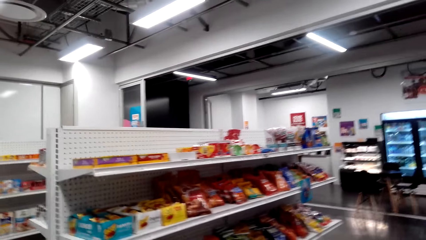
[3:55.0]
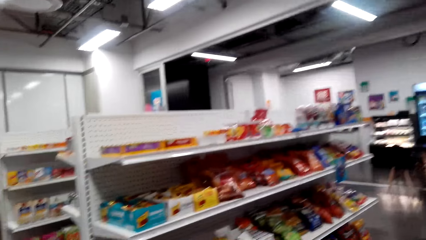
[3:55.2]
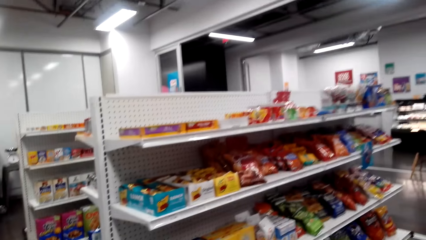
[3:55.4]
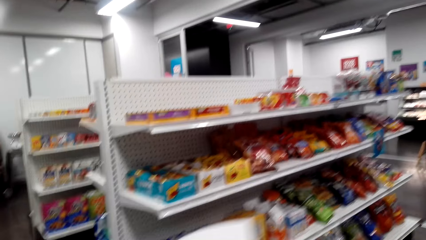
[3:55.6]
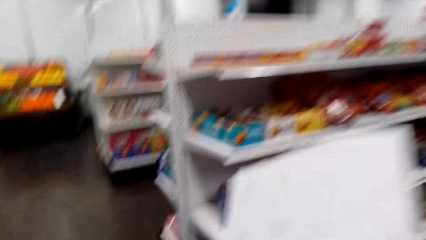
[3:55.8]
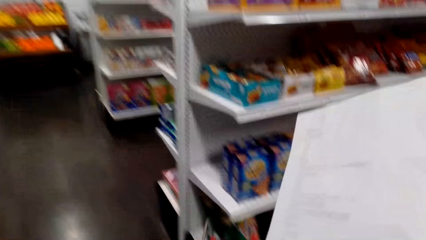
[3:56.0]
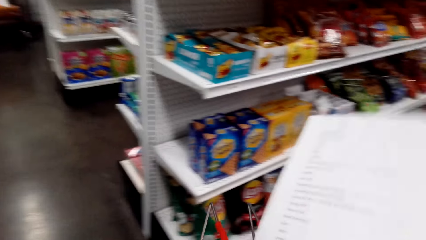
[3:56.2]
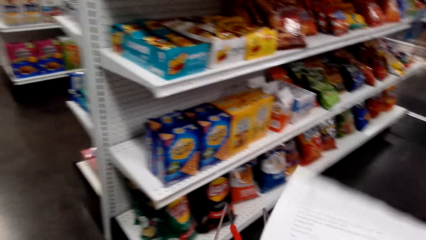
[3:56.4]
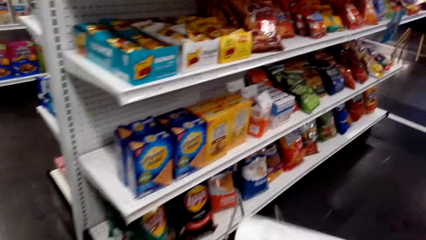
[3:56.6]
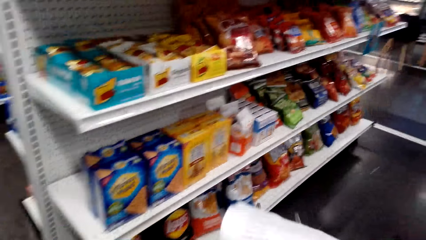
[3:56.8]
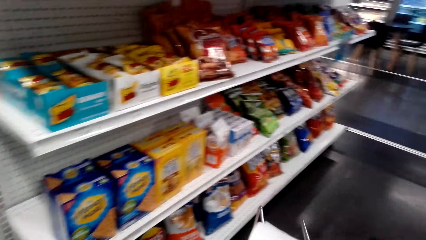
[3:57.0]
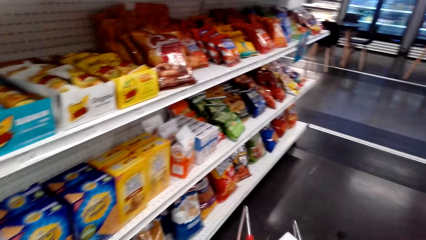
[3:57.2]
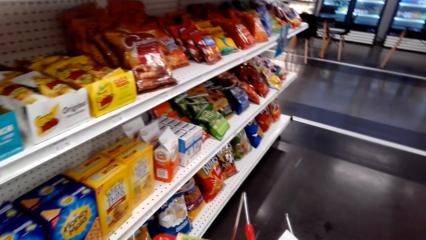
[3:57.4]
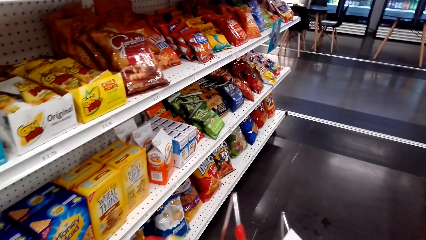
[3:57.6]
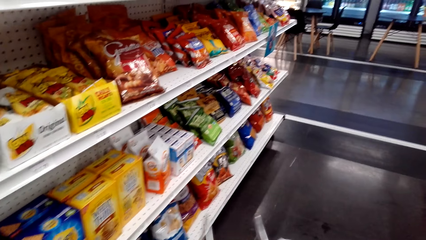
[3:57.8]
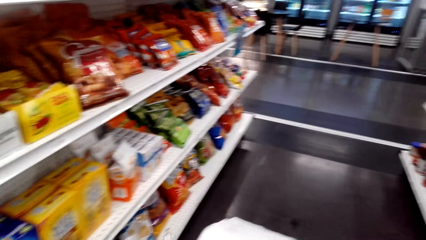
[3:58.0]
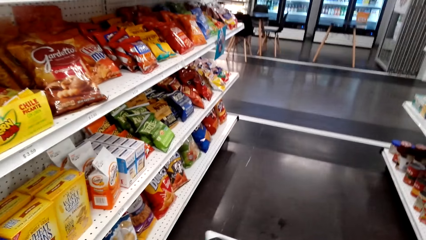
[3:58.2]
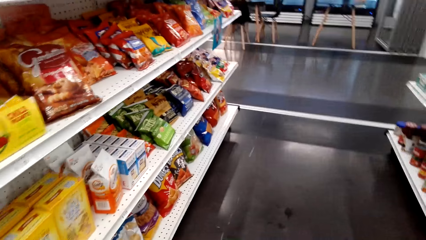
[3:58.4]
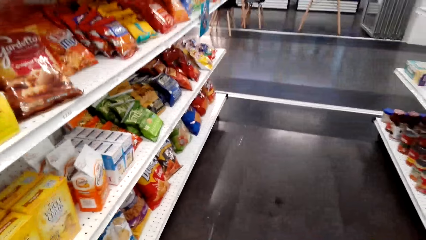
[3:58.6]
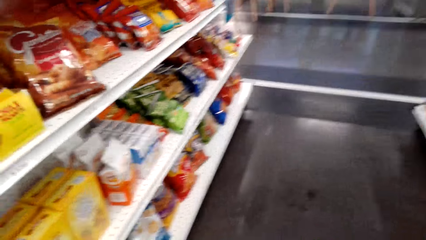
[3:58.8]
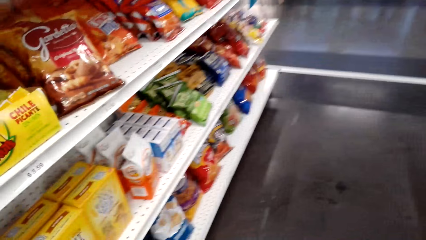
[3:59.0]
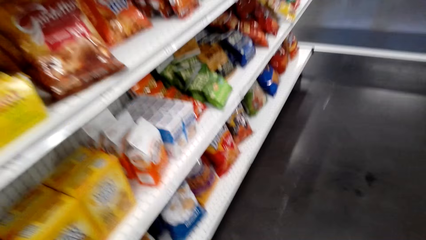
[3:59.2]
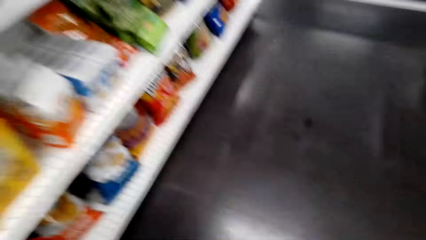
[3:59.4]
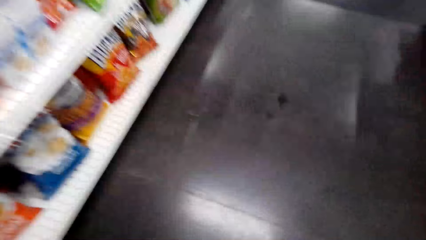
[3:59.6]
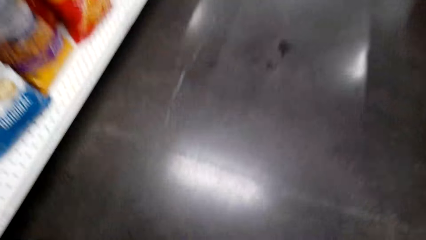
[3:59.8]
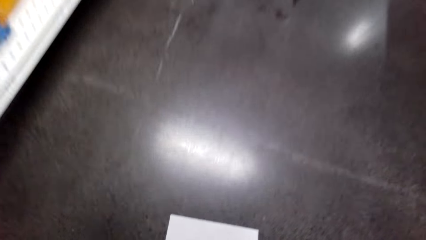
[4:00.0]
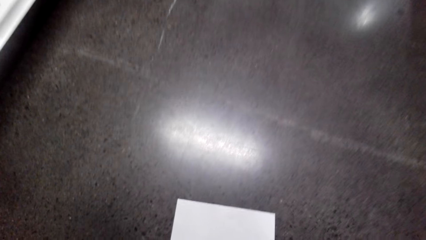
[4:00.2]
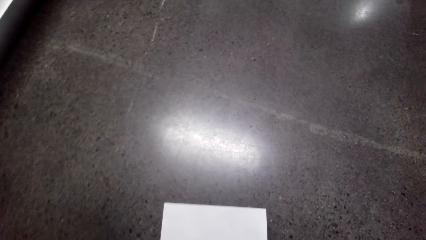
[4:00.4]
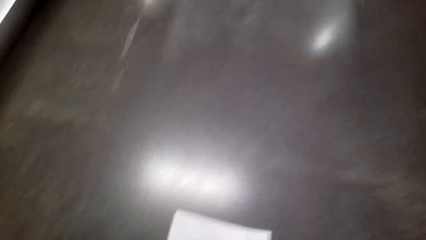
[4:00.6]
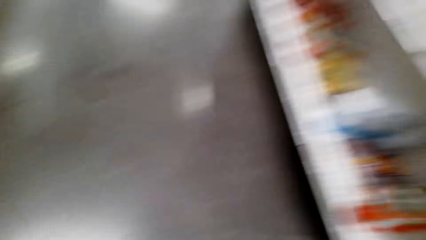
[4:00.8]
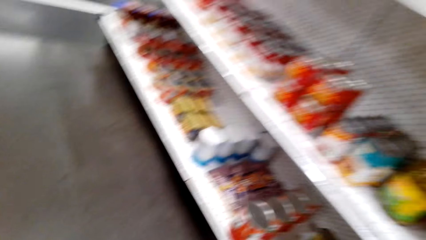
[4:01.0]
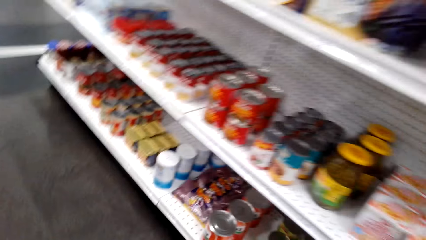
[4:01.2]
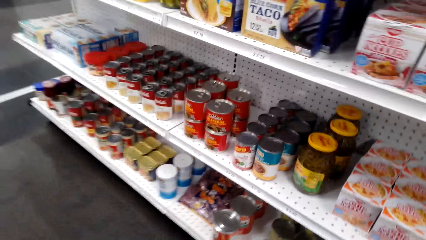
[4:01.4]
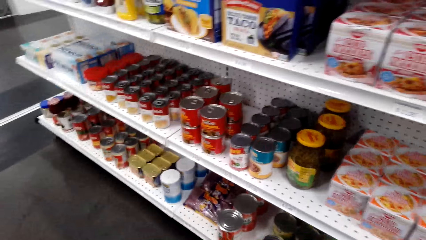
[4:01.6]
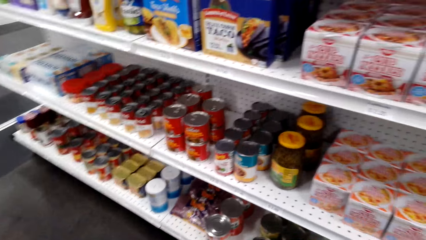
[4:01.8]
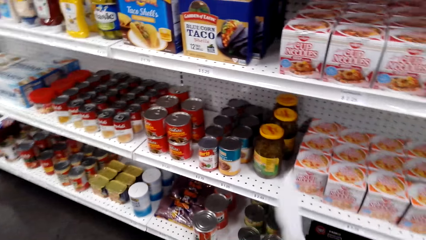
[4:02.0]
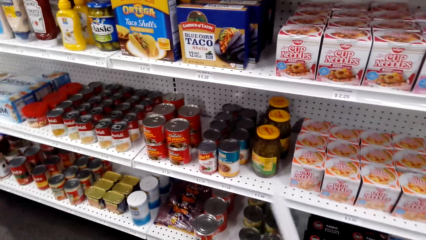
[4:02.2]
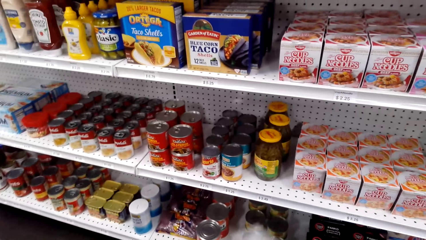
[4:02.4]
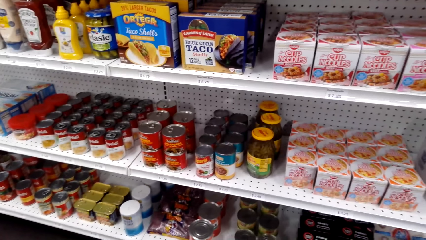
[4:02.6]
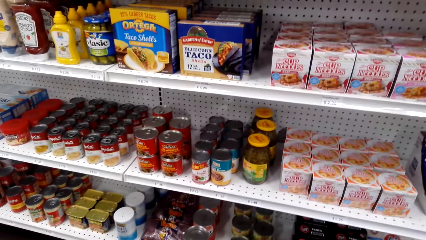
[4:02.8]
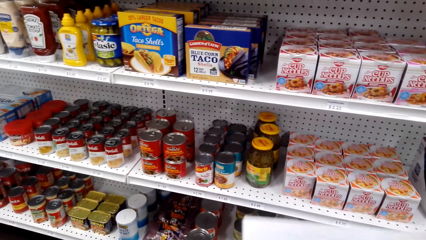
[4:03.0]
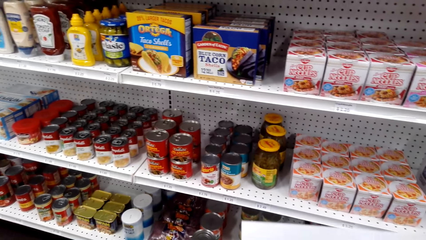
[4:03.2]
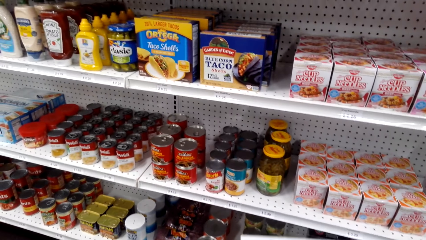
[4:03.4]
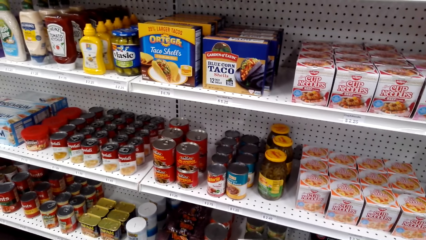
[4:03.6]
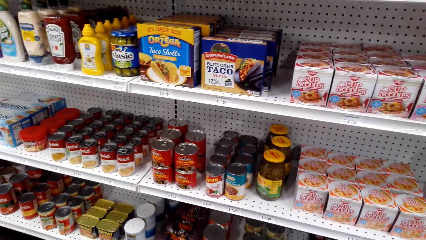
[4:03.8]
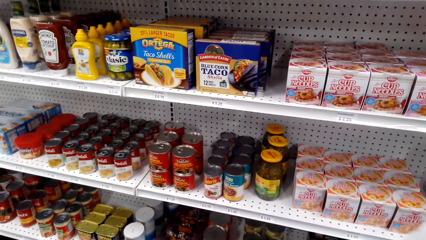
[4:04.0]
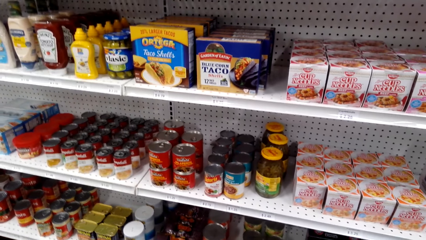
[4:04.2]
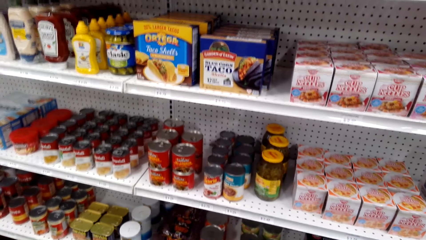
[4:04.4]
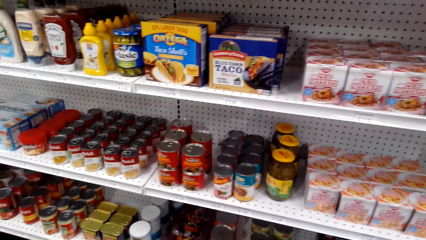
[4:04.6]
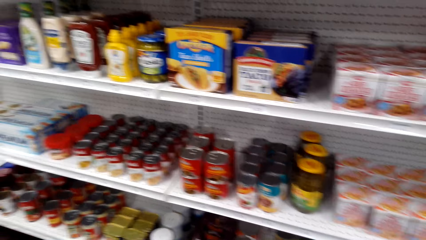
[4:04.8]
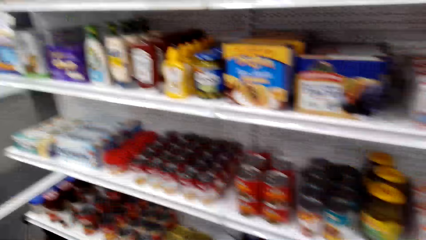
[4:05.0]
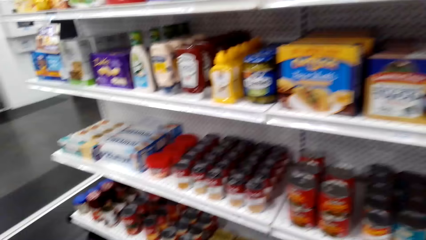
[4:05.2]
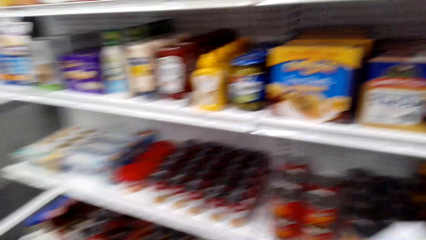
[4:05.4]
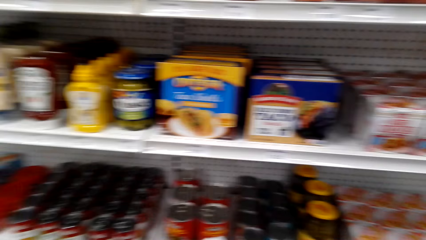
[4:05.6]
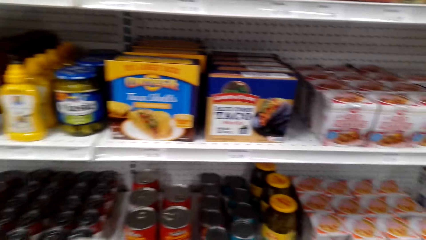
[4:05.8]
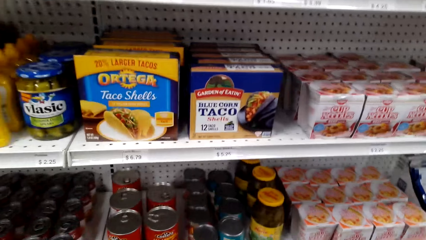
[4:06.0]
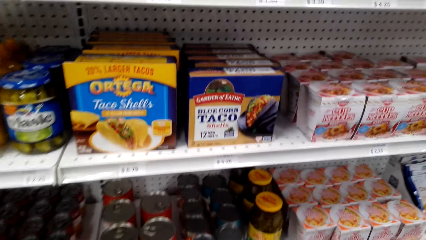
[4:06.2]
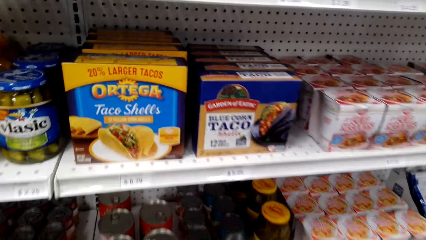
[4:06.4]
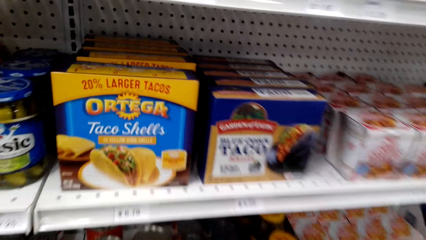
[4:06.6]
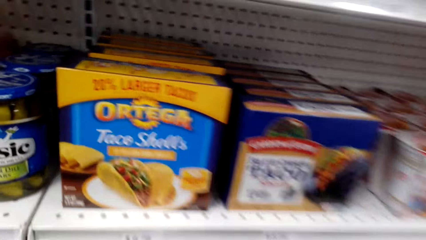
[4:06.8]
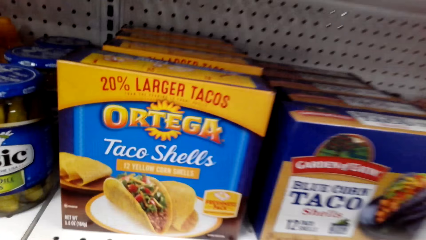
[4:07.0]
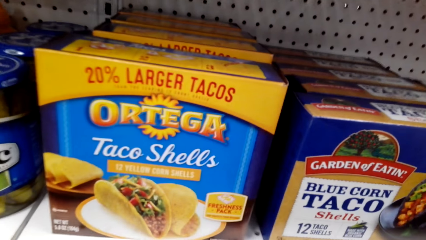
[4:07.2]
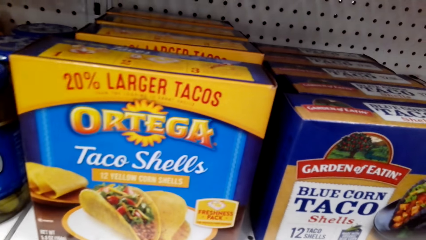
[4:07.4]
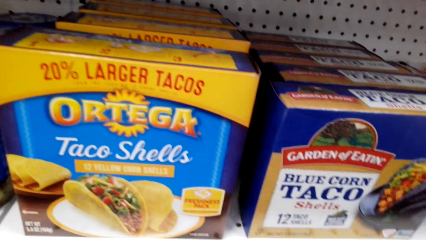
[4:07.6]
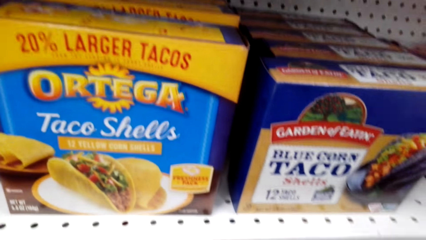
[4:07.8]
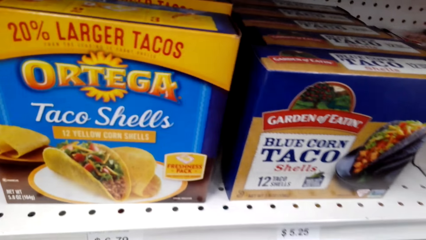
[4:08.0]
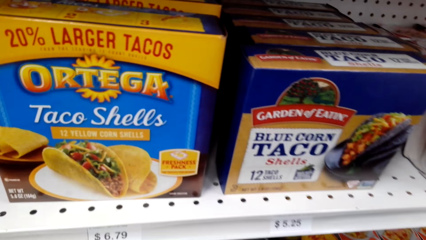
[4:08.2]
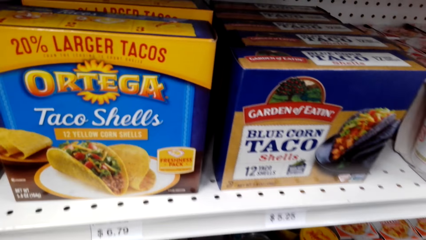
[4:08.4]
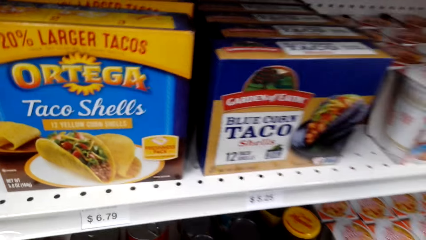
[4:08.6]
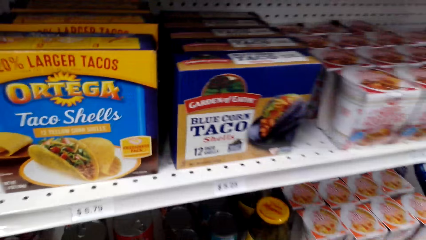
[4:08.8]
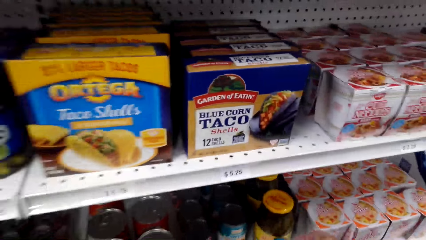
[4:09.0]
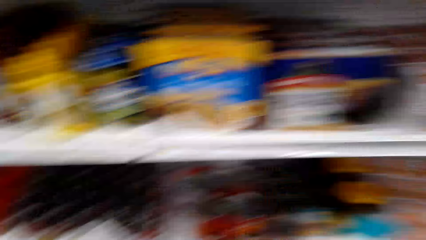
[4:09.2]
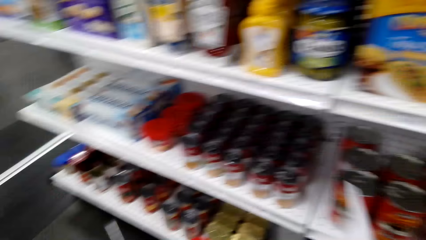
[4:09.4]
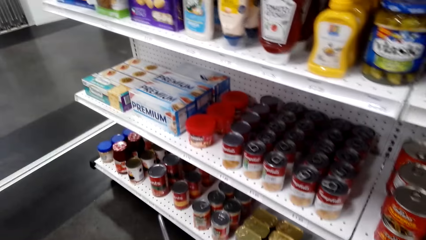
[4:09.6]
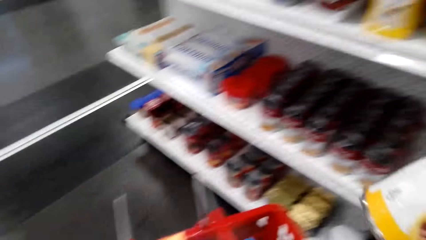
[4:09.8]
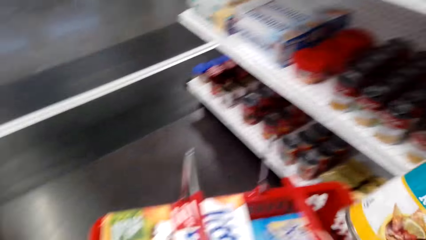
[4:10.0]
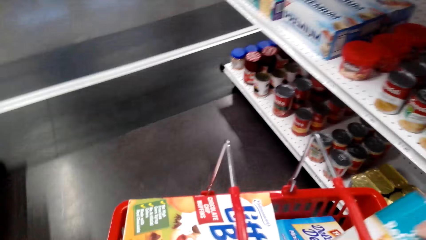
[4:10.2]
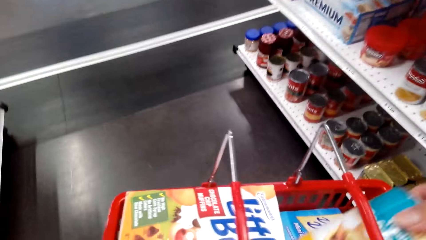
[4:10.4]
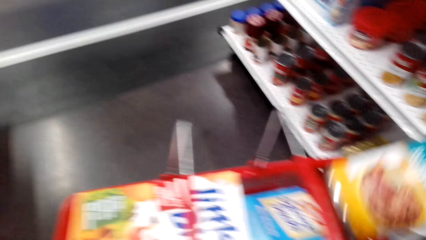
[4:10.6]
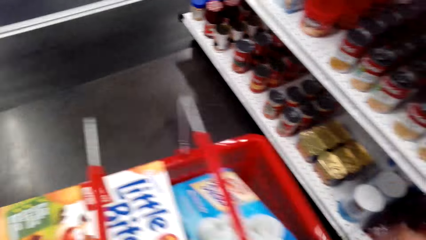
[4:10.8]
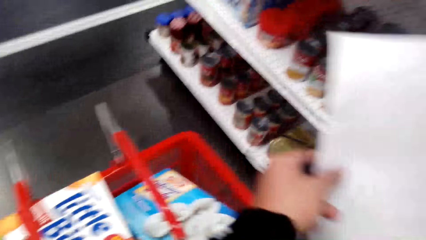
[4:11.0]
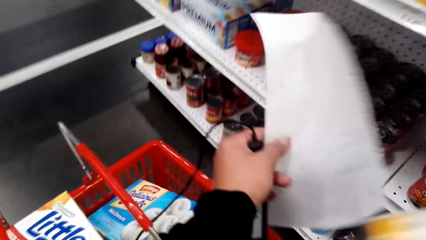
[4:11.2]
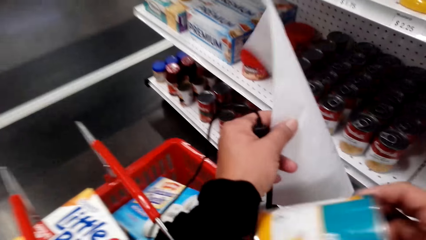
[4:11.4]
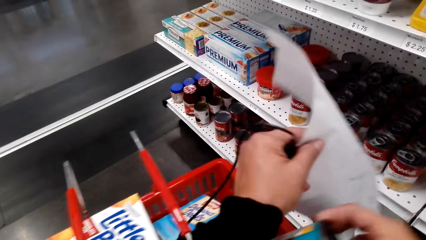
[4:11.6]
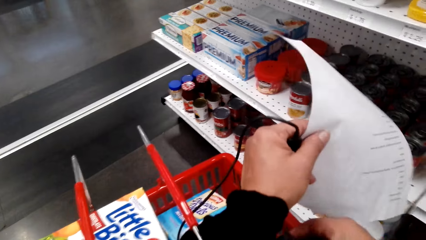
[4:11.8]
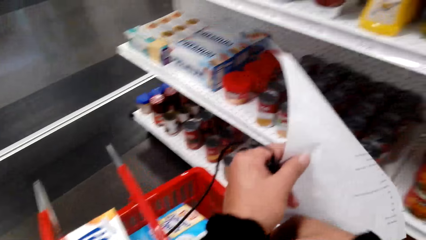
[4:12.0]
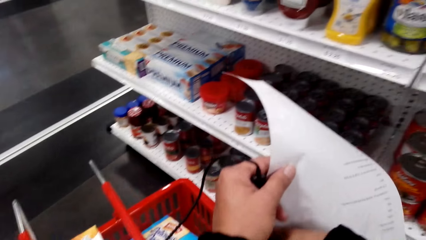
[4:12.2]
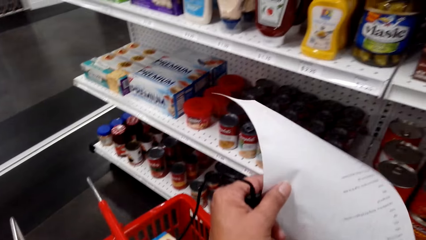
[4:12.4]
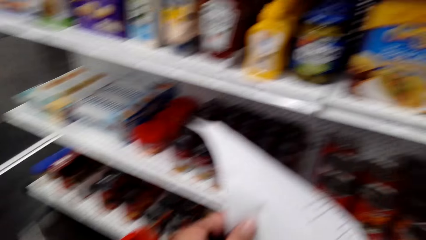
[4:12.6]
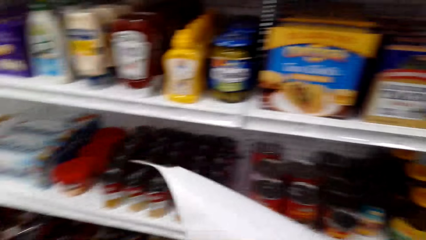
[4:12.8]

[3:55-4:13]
The camera wearer picks the shopping list from the floor. They drop the paper. They look at the items. They put something in the shopping bucket.
